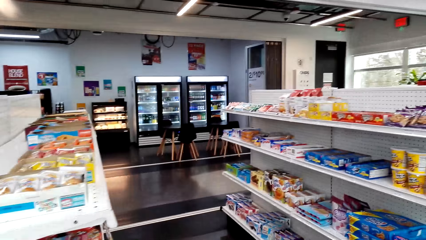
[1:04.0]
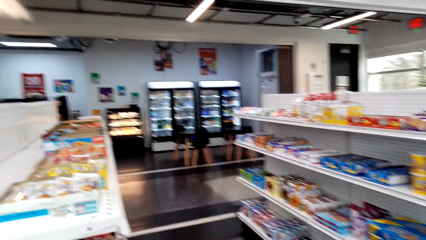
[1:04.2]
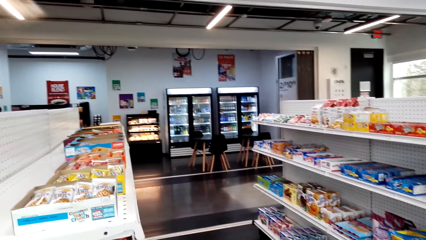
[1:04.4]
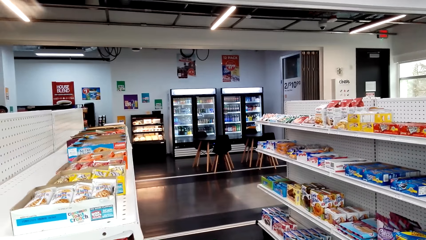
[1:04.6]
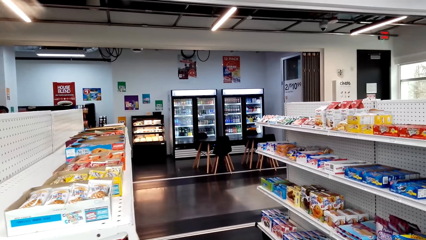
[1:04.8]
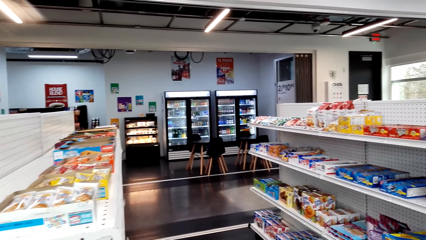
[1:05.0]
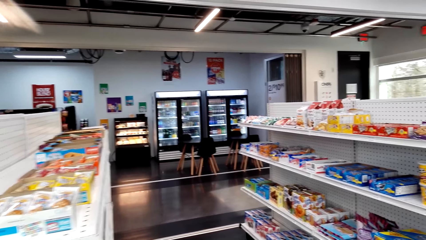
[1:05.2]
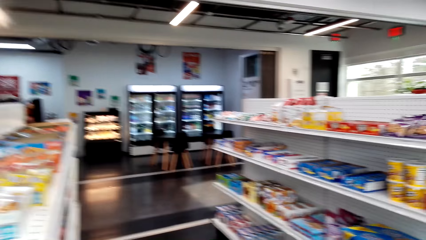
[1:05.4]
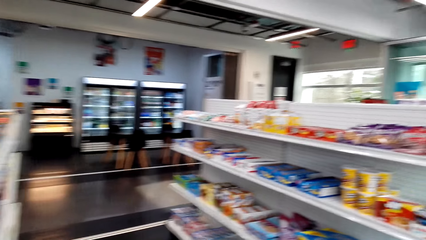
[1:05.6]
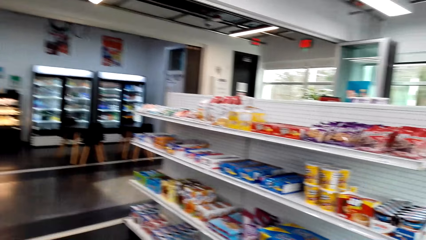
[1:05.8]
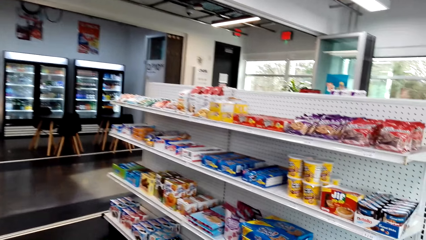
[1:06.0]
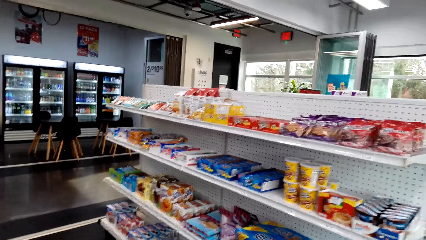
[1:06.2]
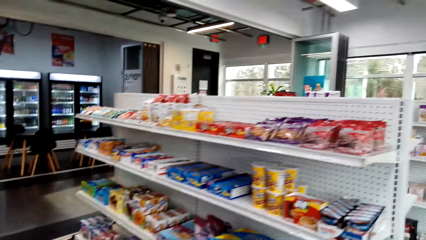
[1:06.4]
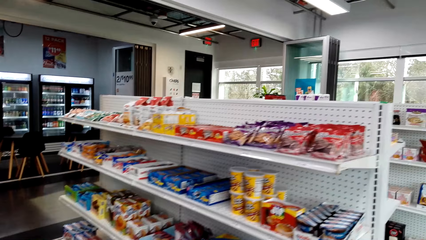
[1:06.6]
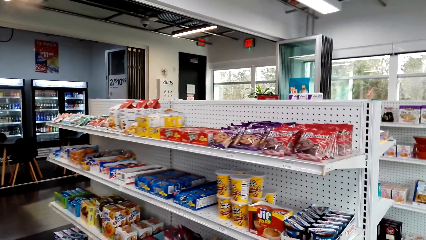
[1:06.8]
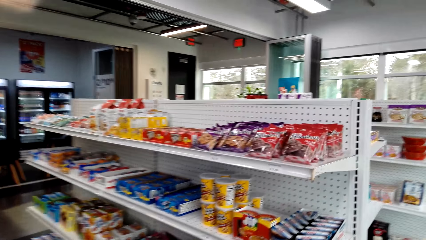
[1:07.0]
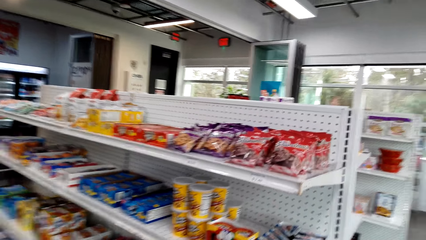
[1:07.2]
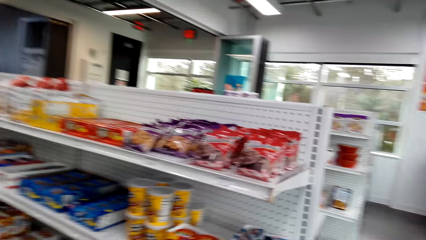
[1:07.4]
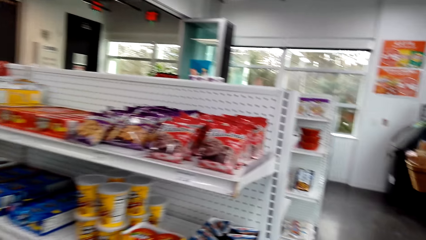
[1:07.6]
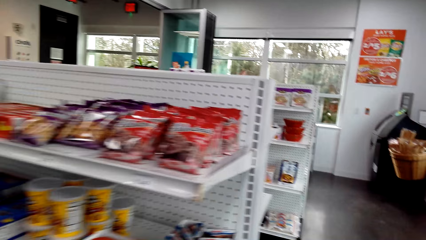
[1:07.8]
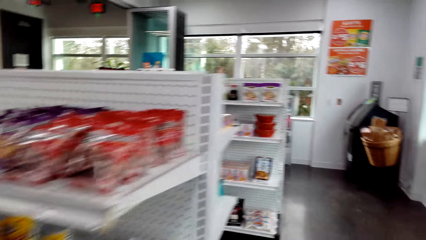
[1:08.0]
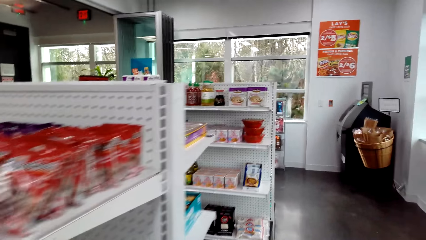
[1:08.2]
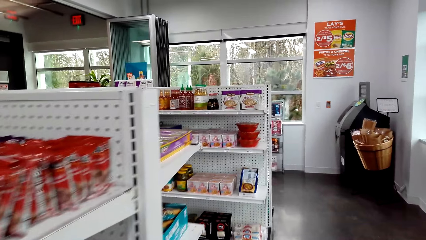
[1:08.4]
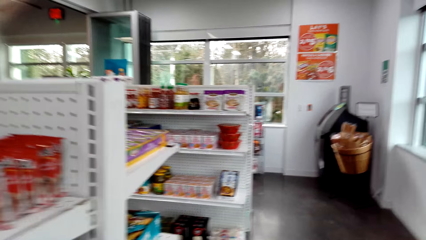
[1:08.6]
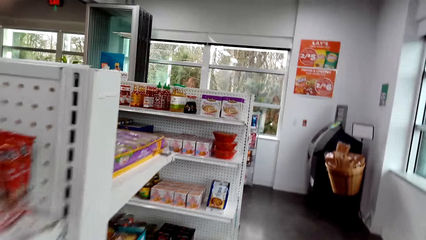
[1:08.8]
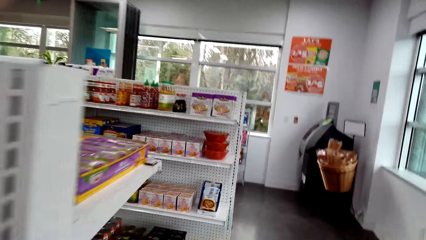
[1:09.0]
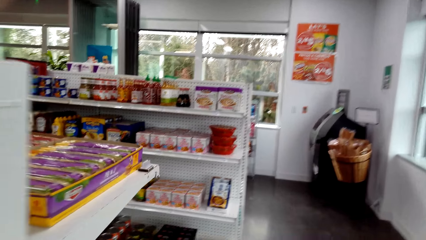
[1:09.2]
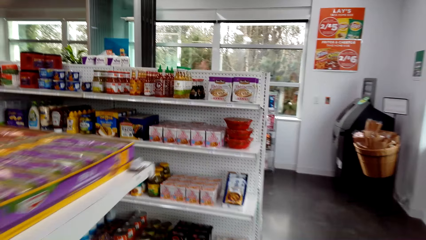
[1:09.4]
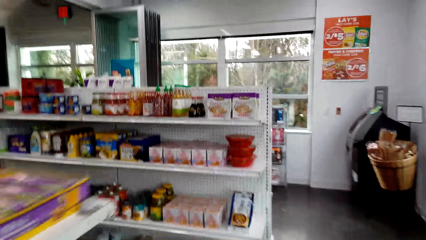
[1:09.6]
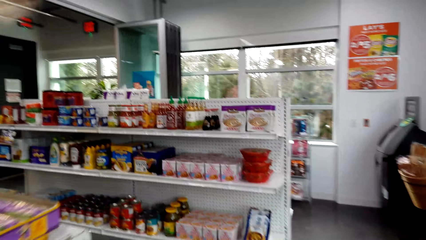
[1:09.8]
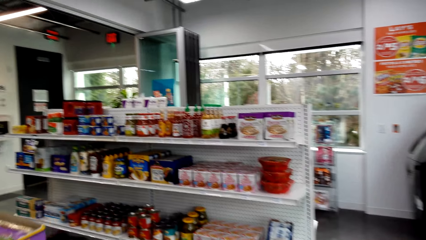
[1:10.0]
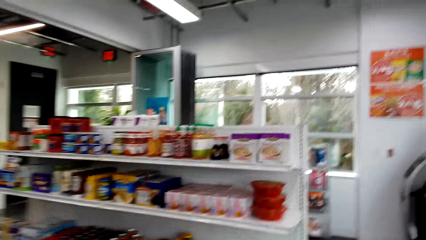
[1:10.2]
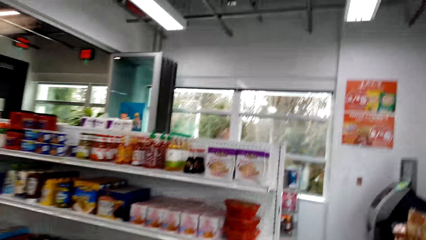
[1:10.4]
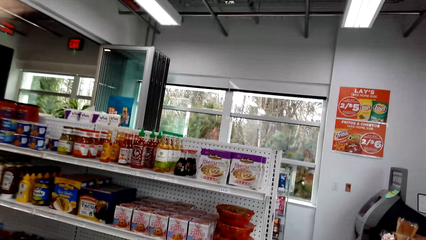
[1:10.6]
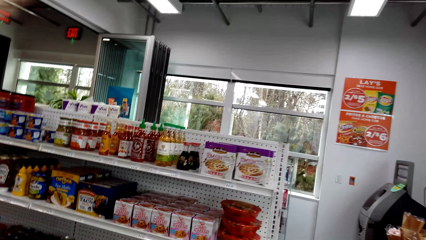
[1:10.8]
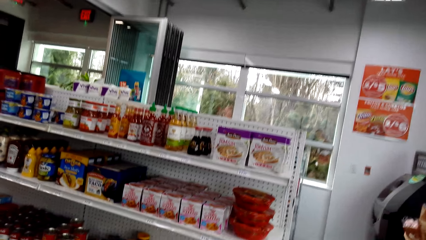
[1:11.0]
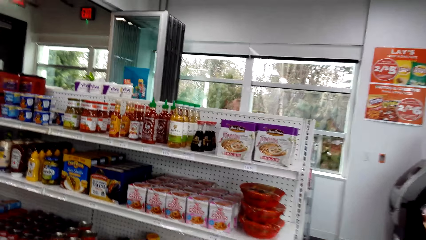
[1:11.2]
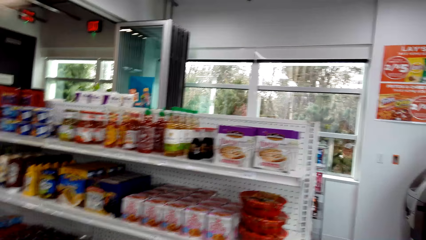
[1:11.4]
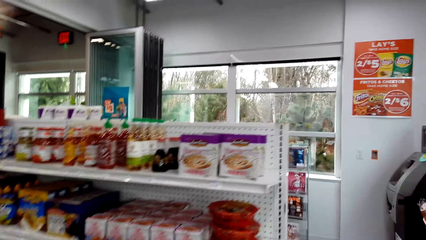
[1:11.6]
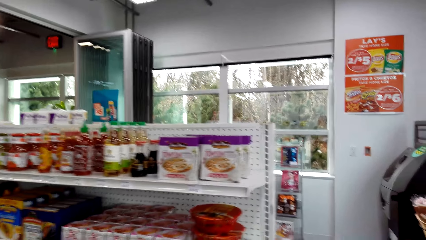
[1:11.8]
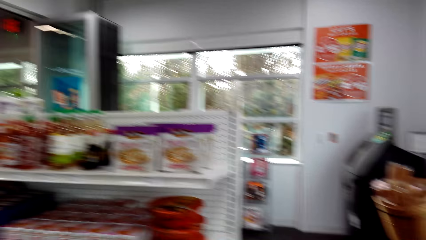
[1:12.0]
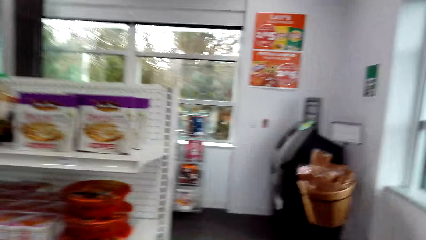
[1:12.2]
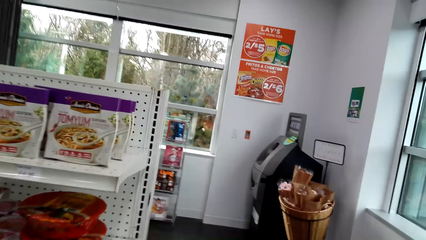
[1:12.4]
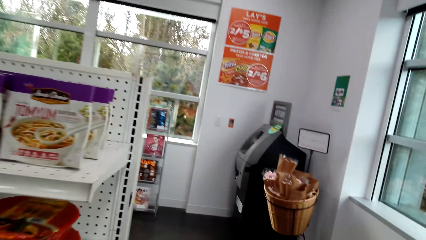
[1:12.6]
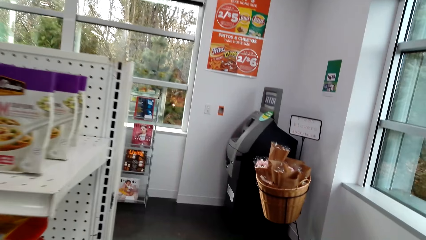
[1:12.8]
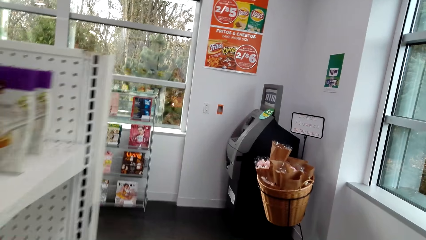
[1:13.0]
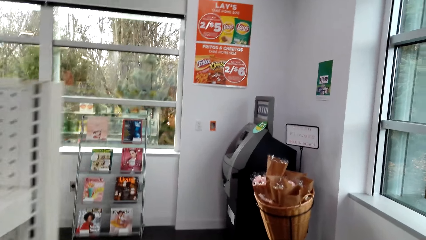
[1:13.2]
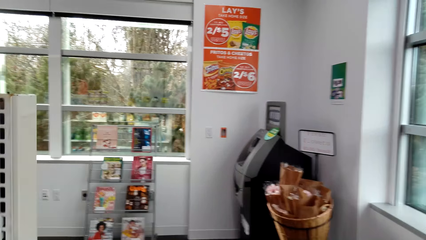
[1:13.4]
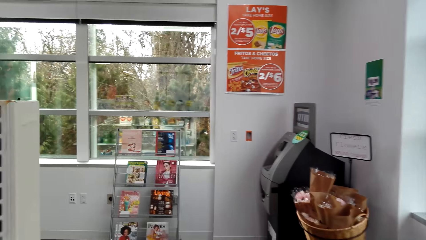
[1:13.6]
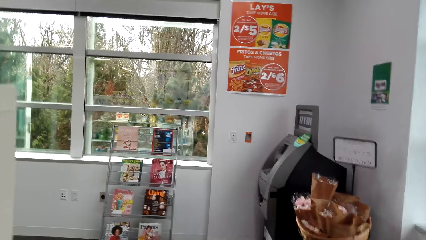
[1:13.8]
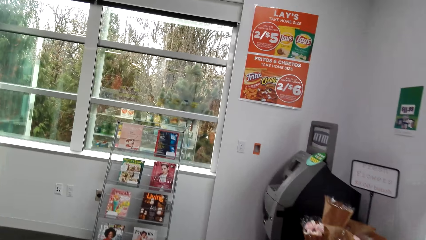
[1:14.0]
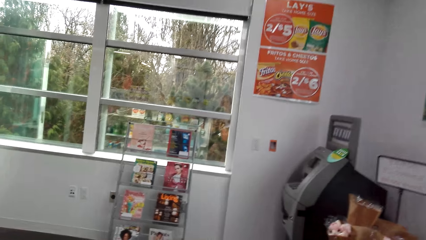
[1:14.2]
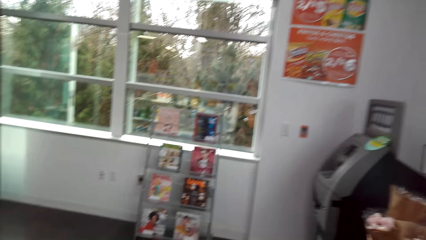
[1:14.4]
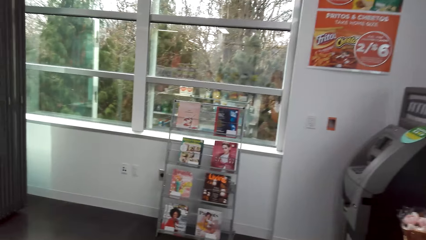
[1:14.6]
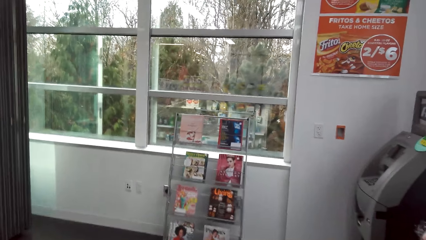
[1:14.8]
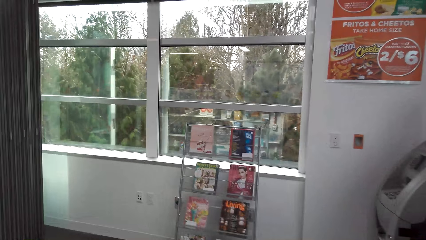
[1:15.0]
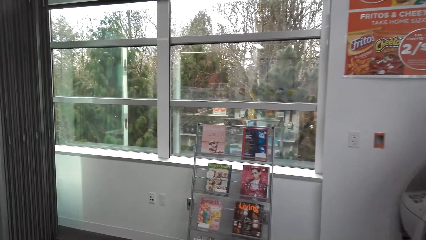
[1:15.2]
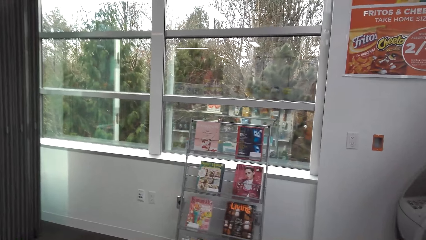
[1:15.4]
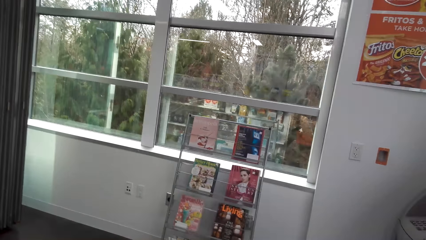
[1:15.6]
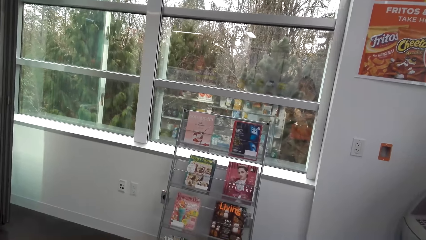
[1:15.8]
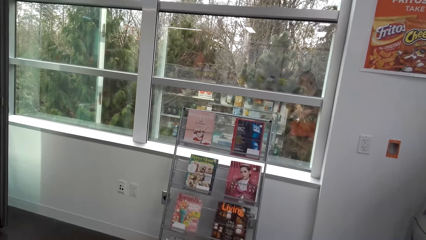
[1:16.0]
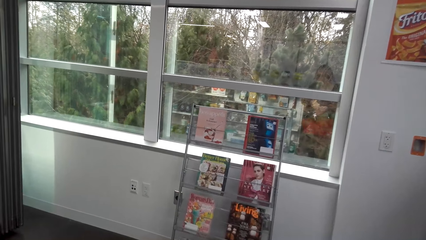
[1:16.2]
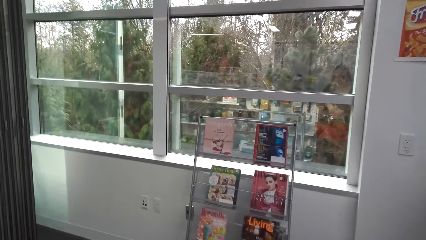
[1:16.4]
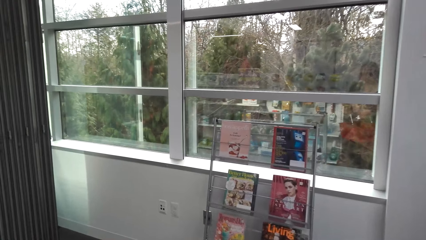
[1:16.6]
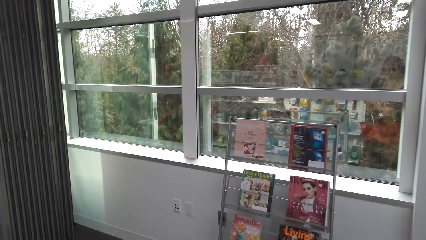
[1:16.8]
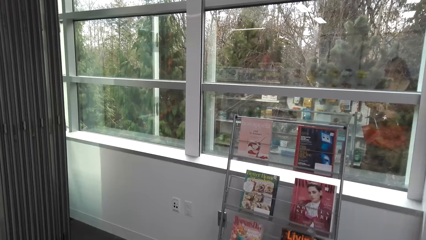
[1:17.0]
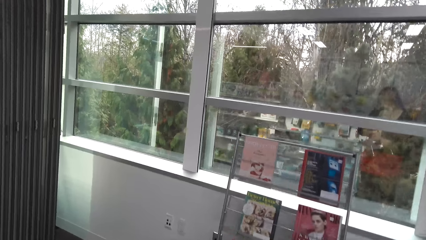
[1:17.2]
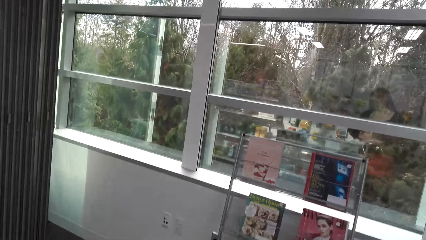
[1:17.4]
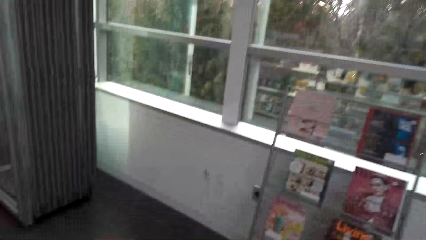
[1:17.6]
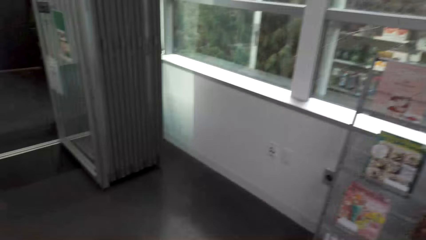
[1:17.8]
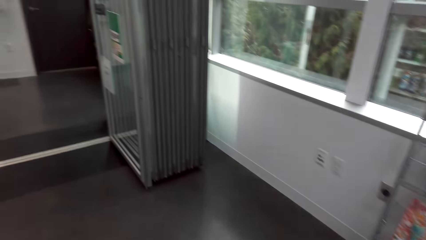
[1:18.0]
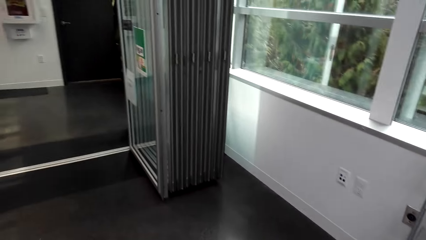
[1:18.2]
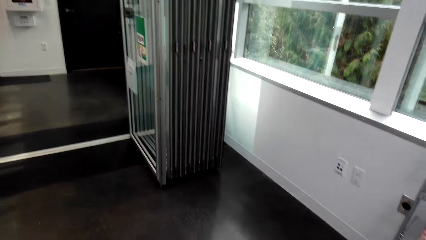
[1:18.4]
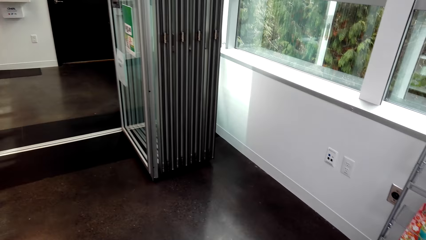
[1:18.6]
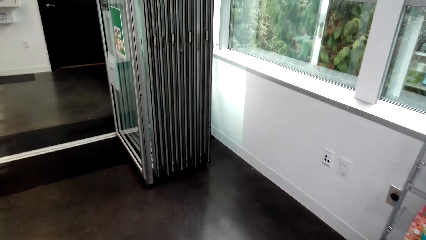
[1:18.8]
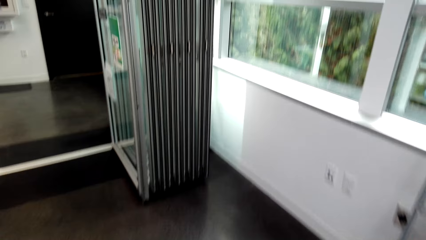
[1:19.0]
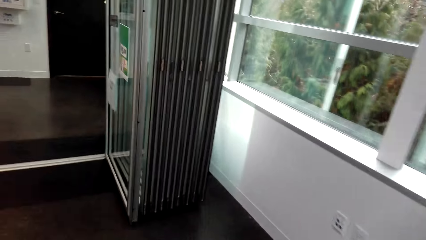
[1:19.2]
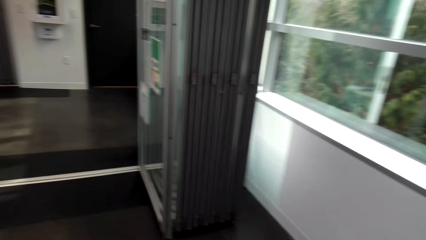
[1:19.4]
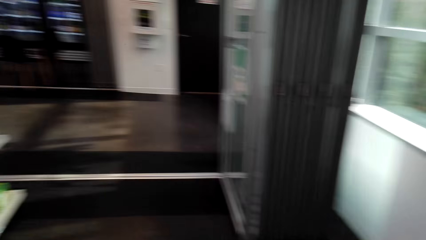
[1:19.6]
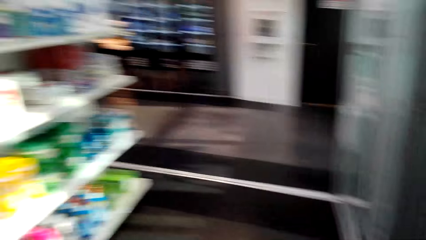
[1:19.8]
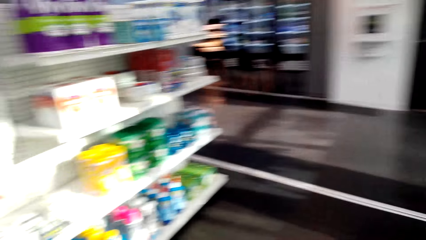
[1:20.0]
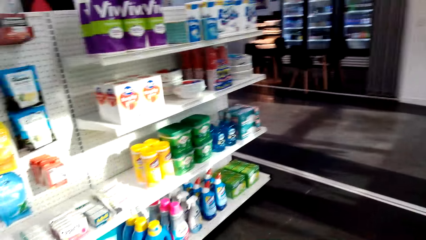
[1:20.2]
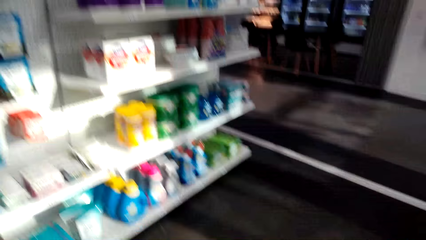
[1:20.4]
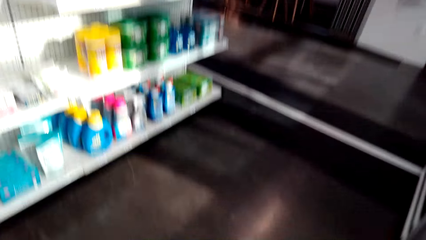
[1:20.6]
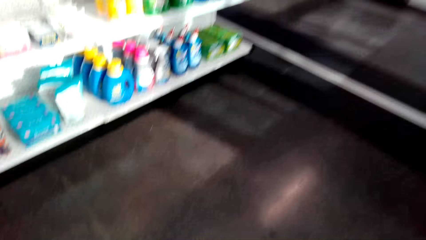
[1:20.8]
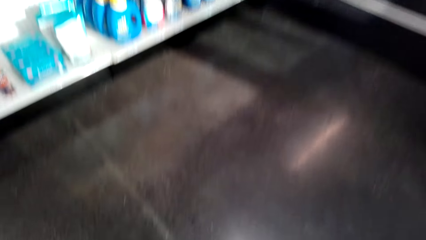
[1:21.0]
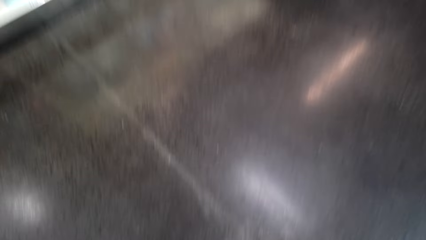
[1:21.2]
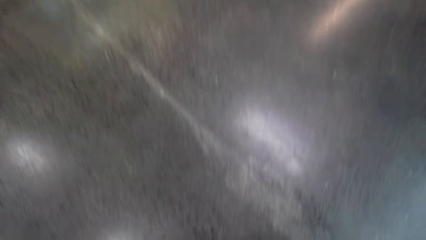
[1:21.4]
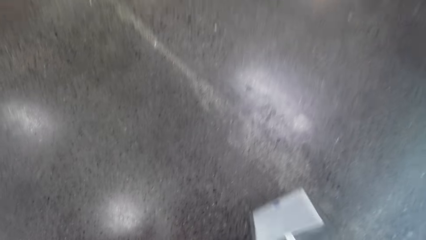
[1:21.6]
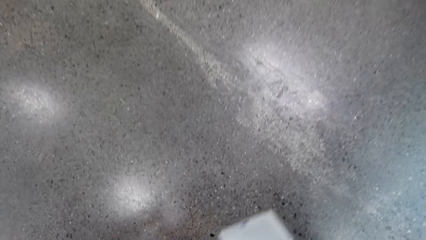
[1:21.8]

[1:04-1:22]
The camera wearer looks left. They walk forward. They turn left.
